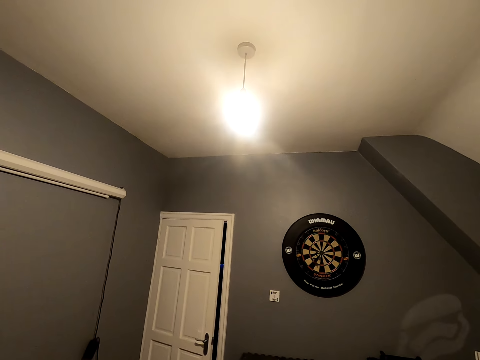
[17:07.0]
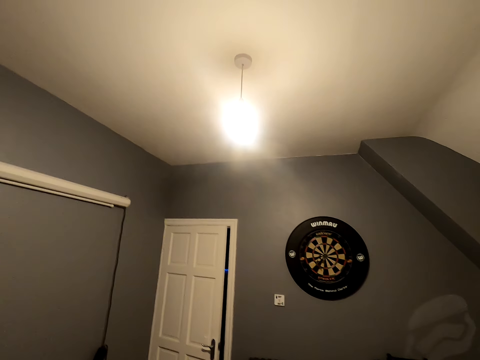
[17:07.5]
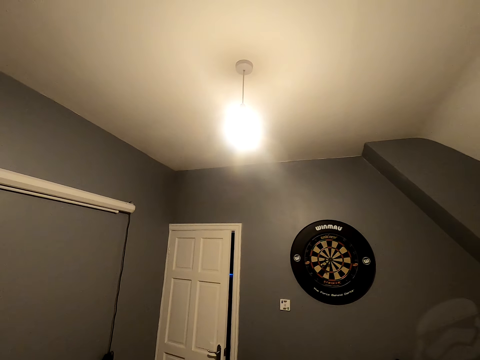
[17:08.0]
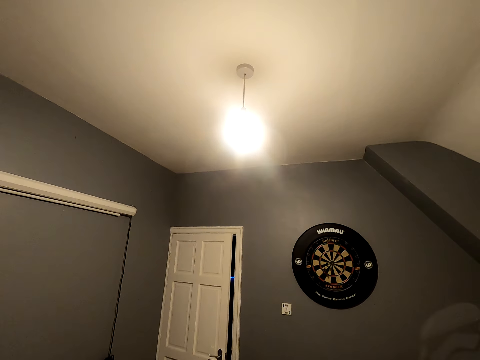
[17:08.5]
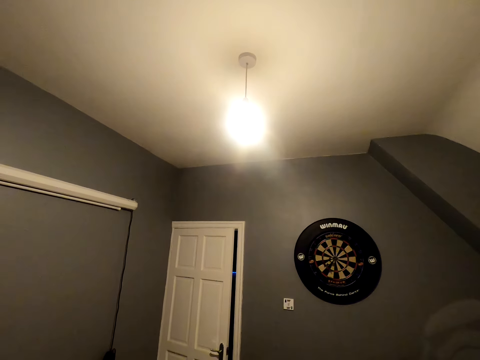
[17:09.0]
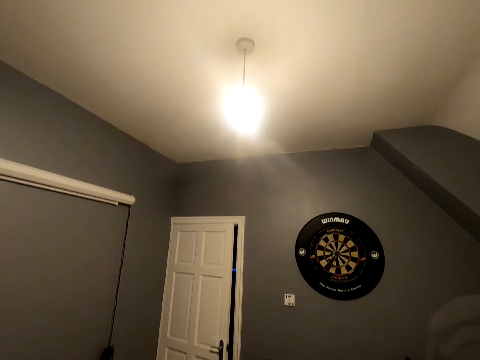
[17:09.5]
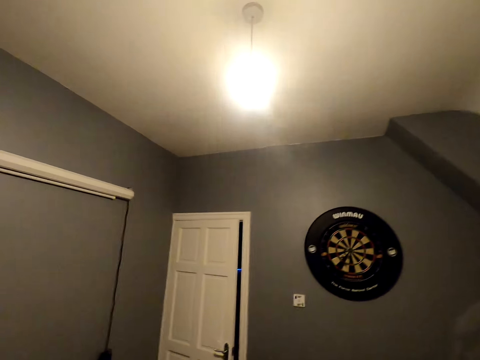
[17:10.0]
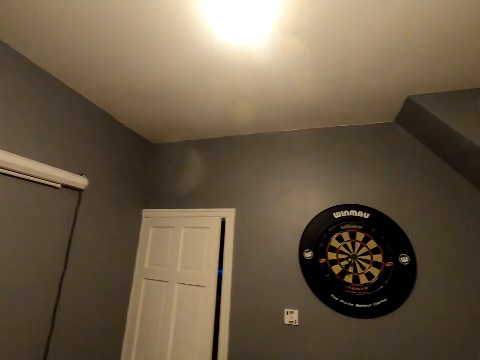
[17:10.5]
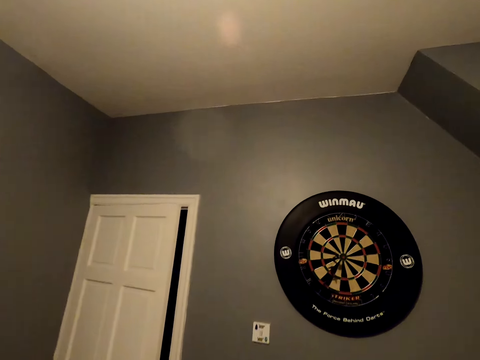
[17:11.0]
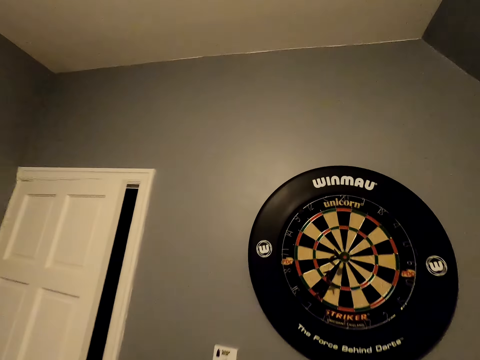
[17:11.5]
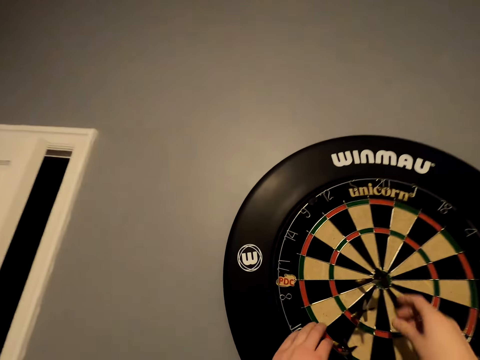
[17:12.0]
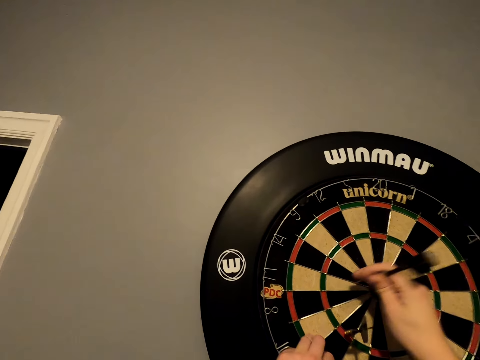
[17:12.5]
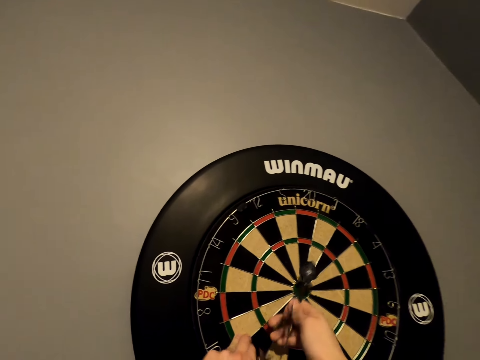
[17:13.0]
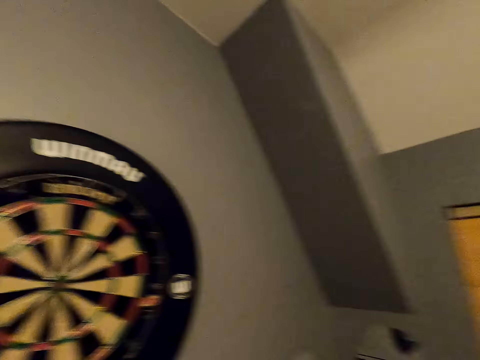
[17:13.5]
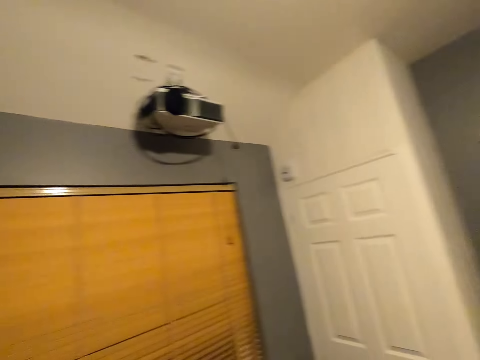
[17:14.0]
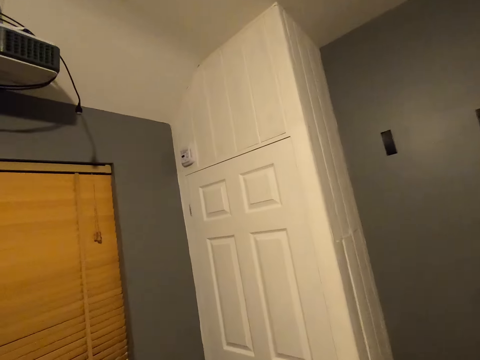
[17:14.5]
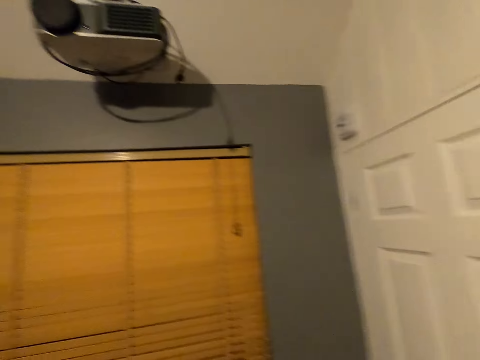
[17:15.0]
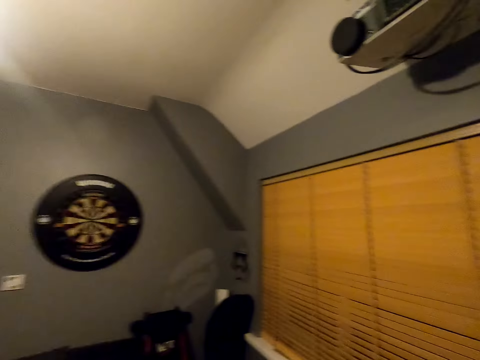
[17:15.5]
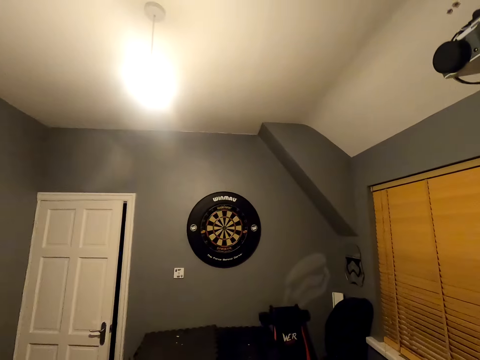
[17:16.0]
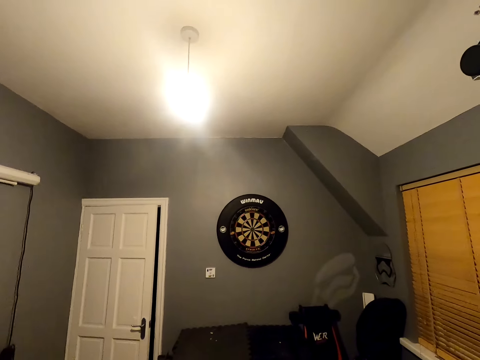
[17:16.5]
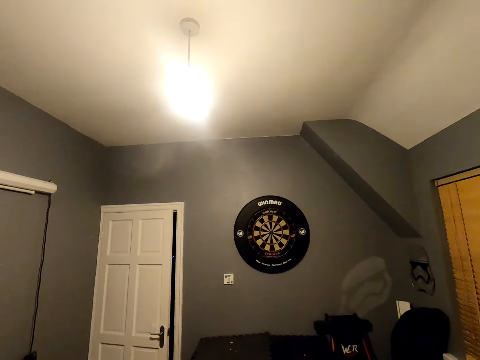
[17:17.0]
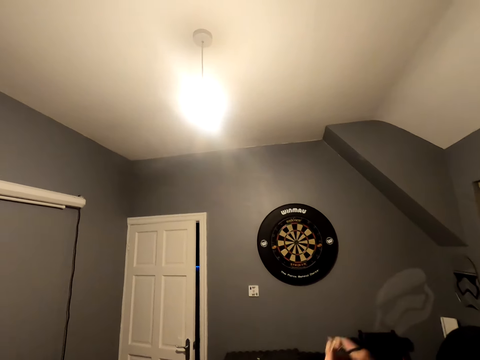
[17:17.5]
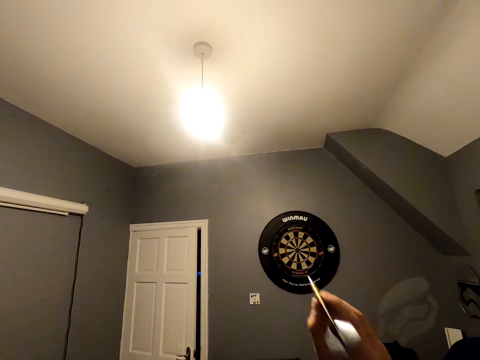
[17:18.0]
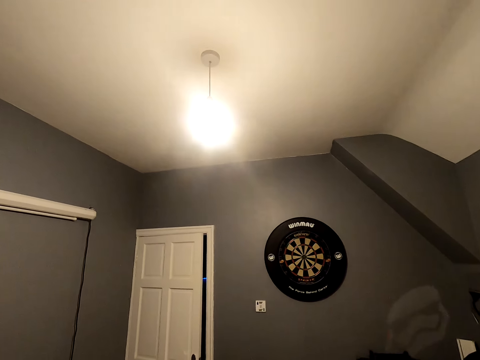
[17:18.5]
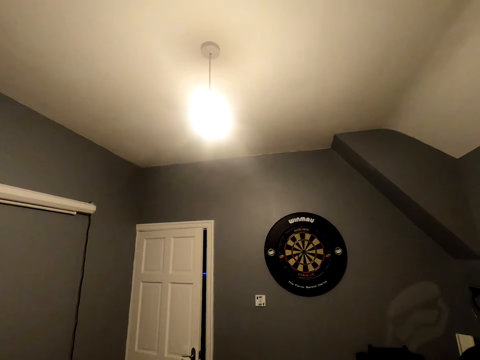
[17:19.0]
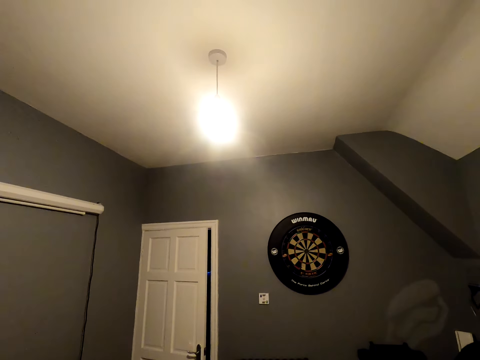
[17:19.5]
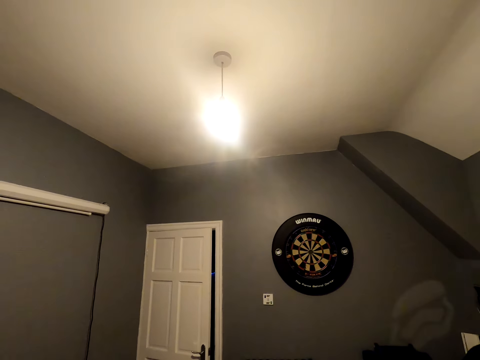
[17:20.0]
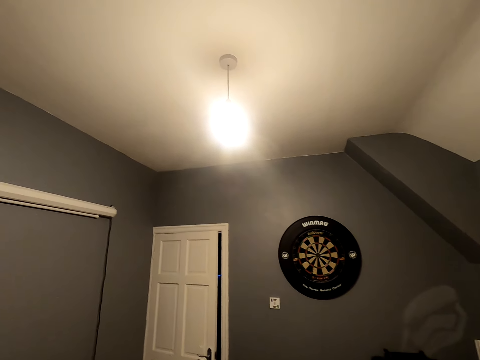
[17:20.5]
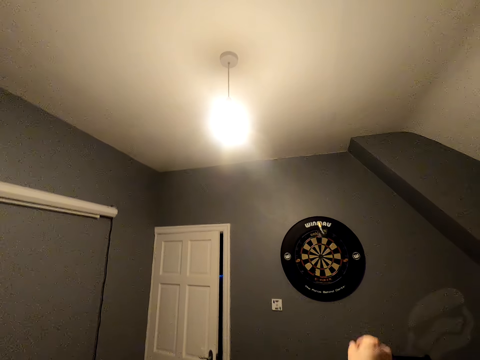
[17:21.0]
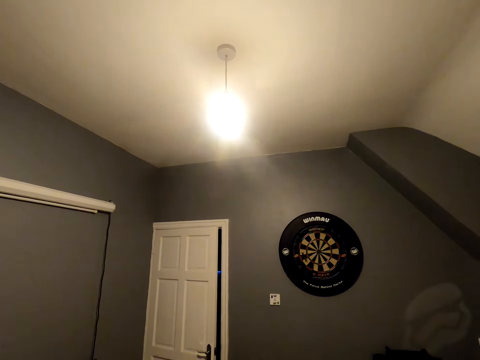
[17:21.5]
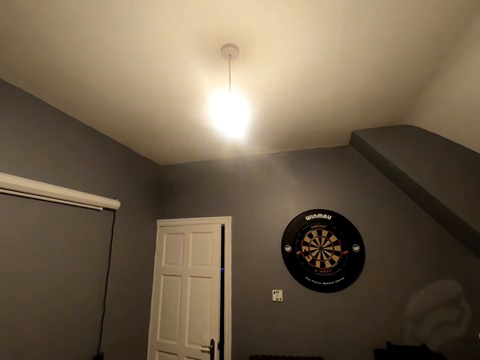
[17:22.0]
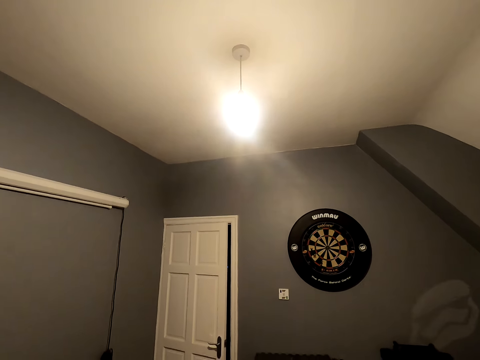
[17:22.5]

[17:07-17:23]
The camera wearer moves close to the dartboard. They pick the soft tip darts from the dartboard. They turn back. They walk in the room. They look at the dartboard. They position the dart. They throw the soft tip darts.

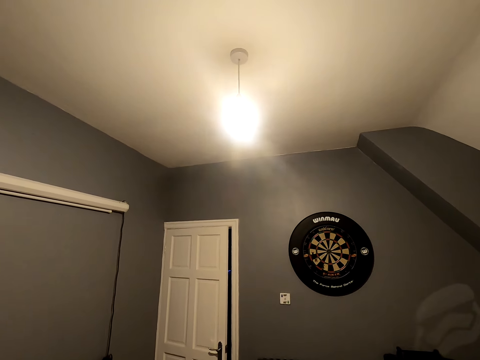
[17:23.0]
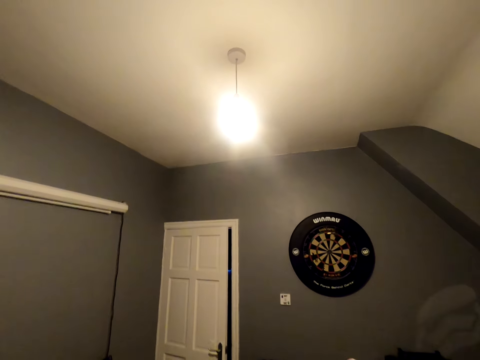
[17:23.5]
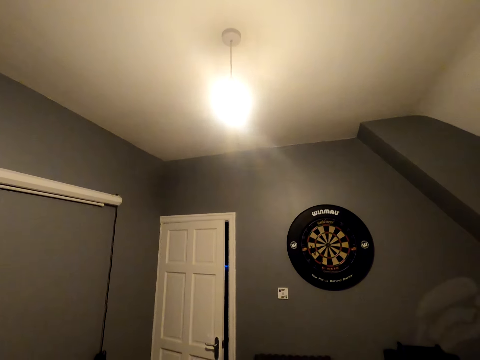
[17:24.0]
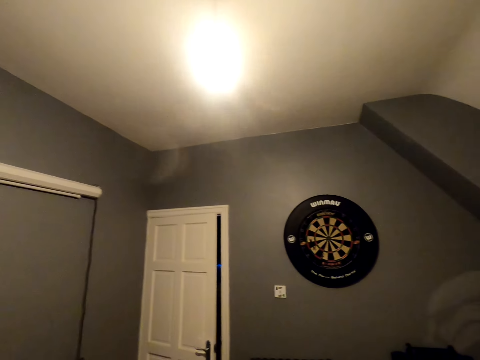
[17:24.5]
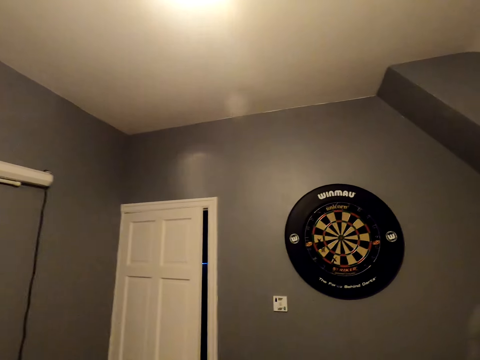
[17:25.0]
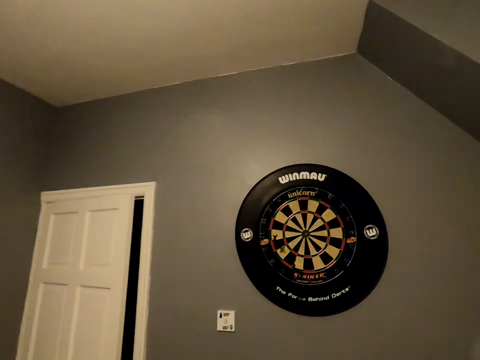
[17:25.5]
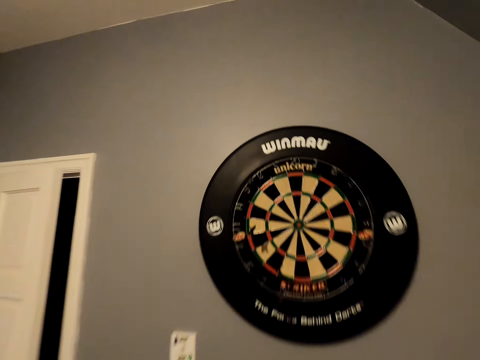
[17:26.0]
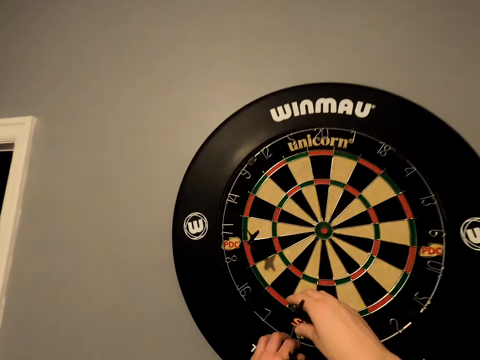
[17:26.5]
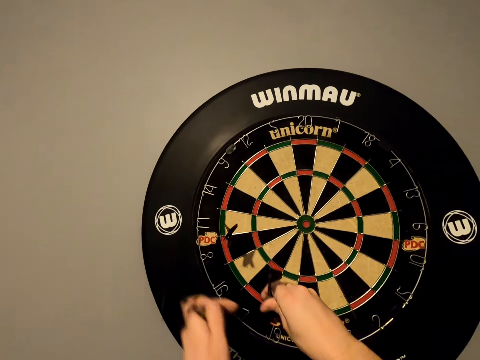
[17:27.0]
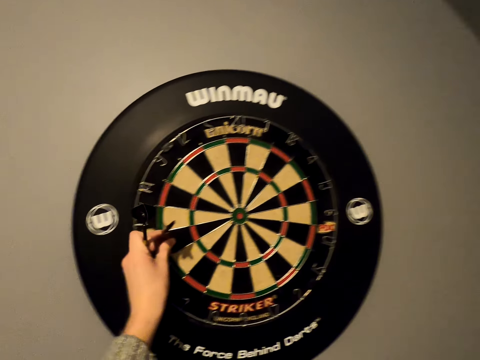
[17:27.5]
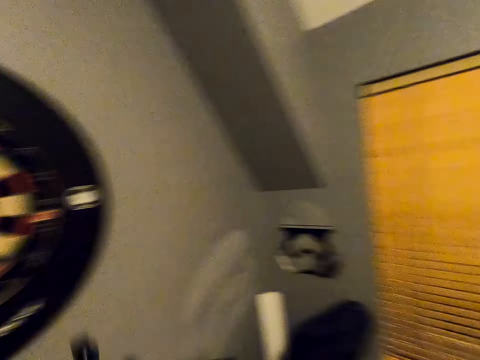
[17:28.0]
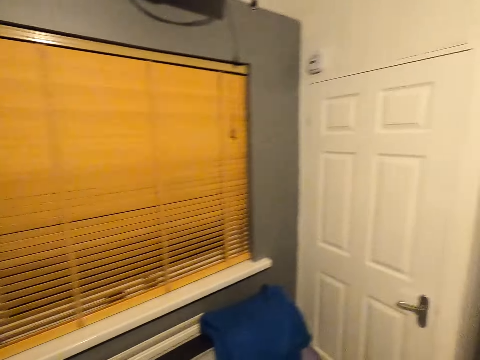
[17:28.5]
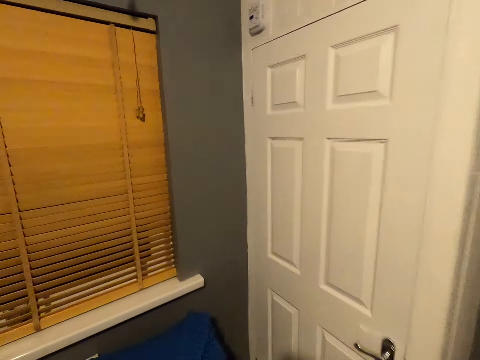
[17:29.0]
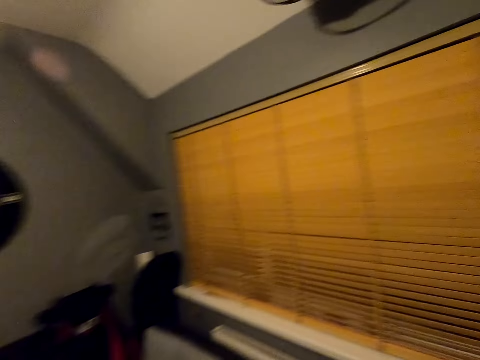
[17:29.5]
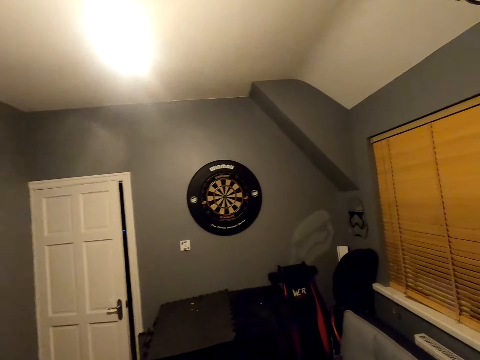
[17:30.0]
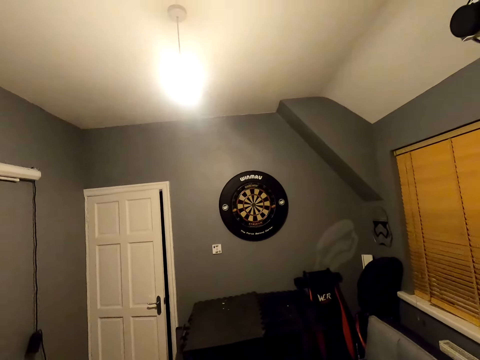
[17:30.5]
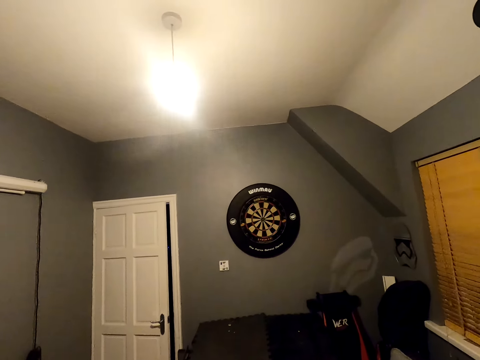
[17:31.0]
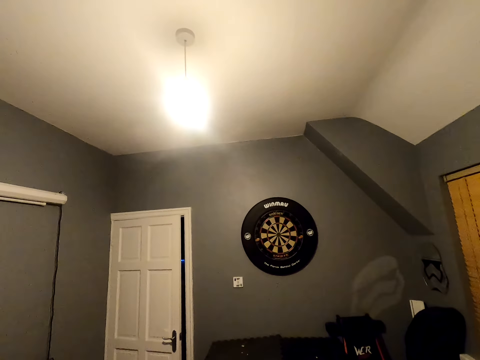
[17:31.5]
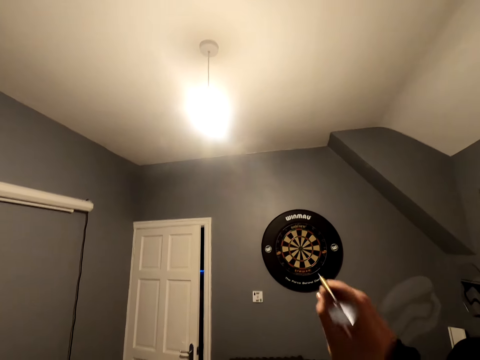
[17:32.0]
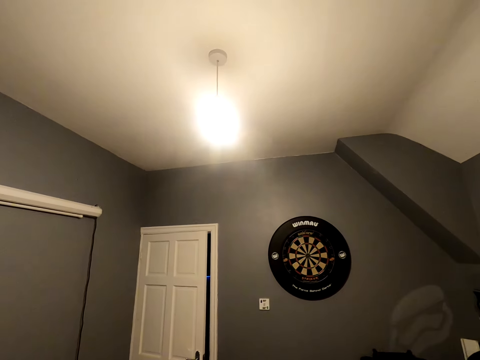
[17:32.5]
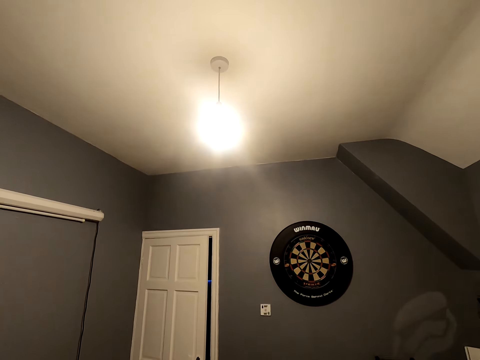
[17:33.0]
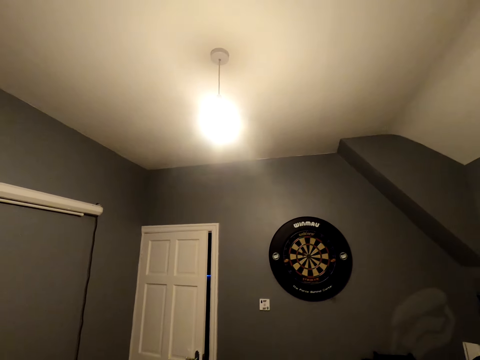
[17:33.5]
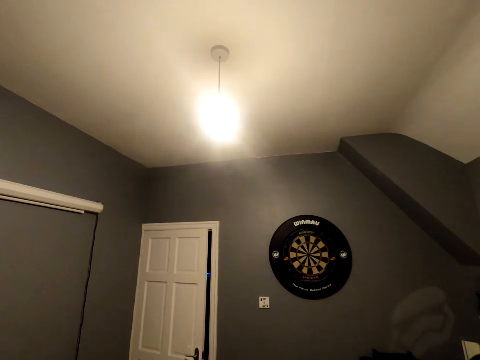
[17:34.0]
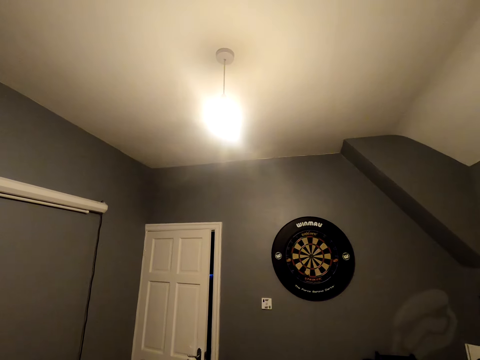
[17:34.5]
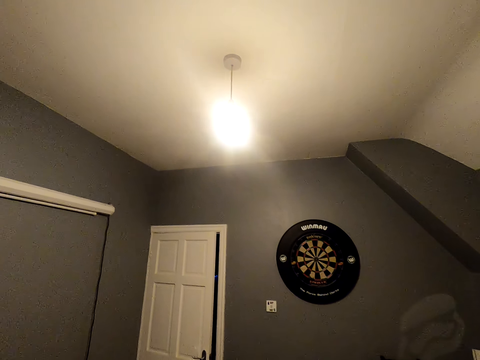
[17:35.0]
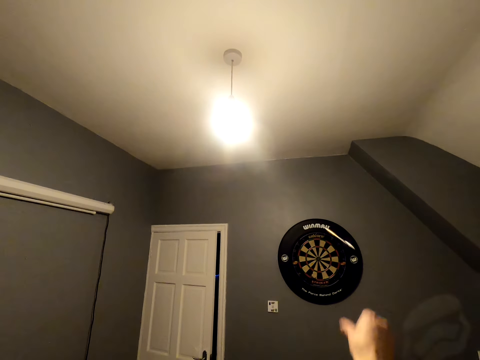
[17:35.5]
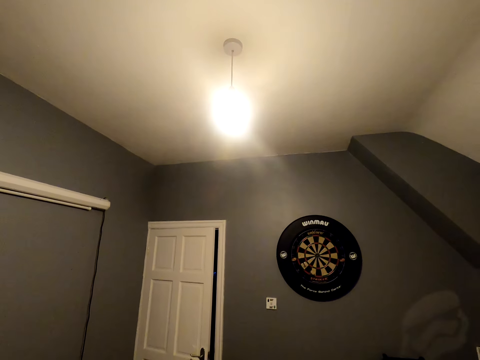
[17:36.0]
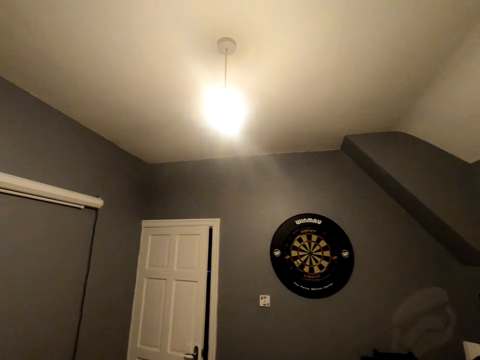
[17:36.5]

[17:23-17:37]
The camera wearer moves close to the dartboard. They pick the soft tip dart from the dartboard. They walk in the room. They turn around. They look at the dartboard. They position the dart. They throw the soft tip darts.
